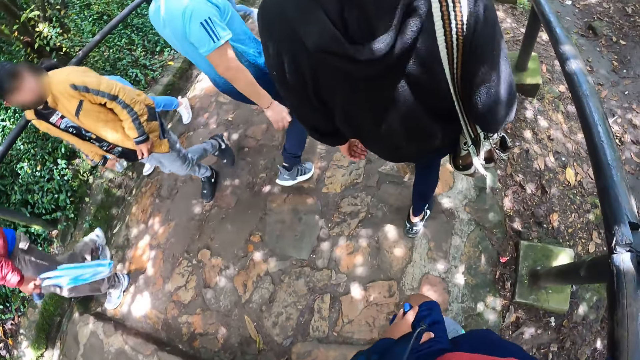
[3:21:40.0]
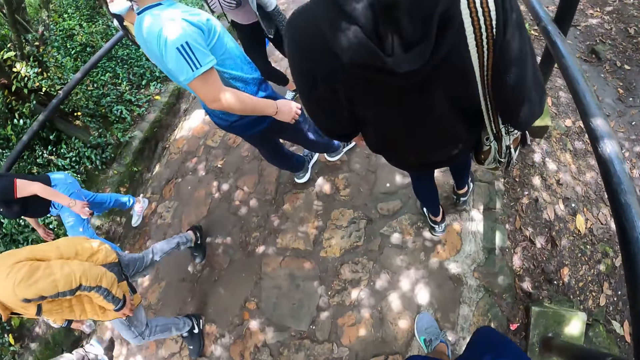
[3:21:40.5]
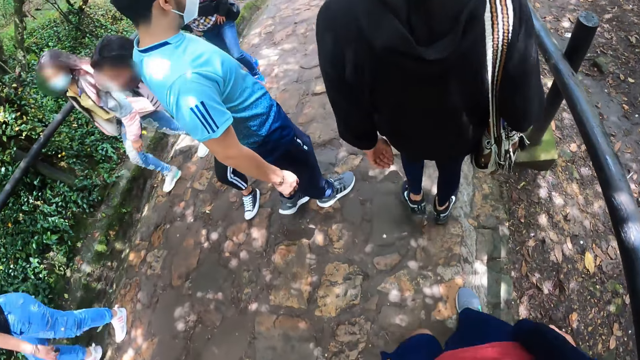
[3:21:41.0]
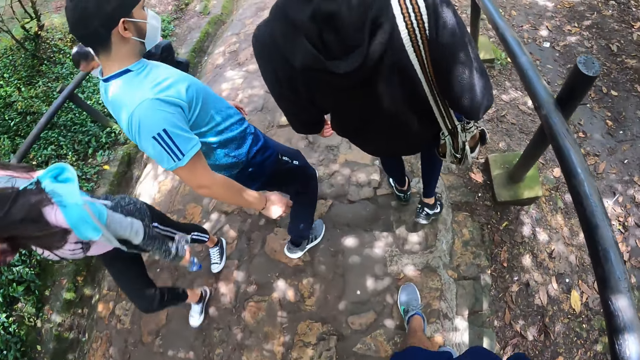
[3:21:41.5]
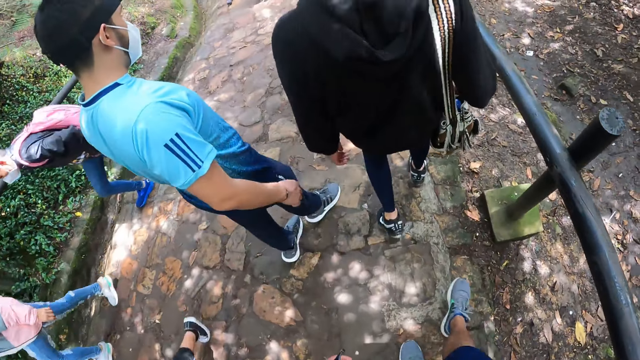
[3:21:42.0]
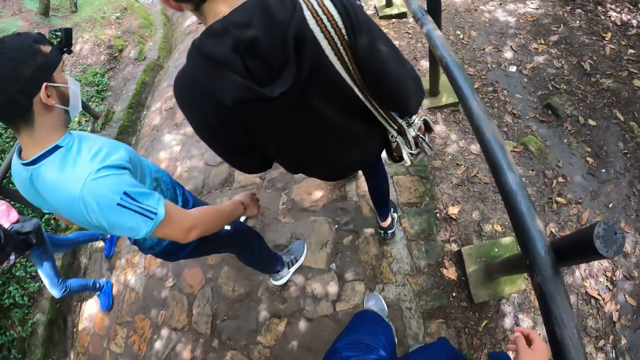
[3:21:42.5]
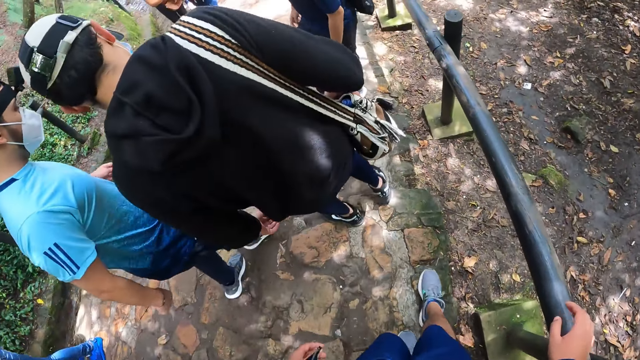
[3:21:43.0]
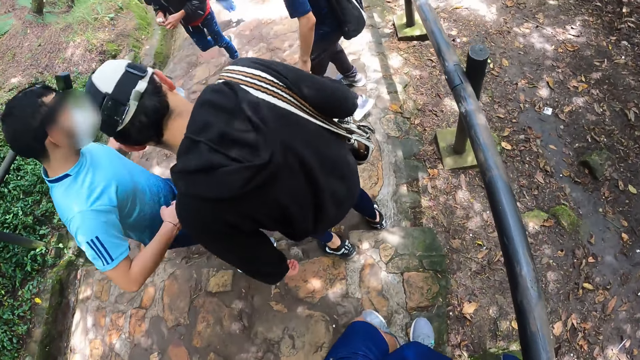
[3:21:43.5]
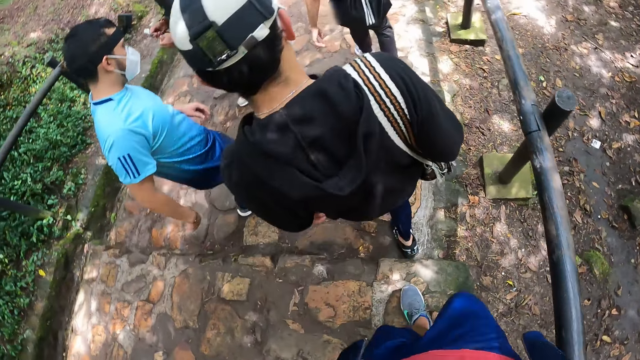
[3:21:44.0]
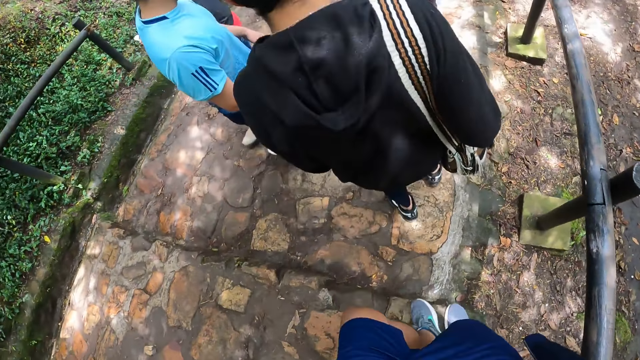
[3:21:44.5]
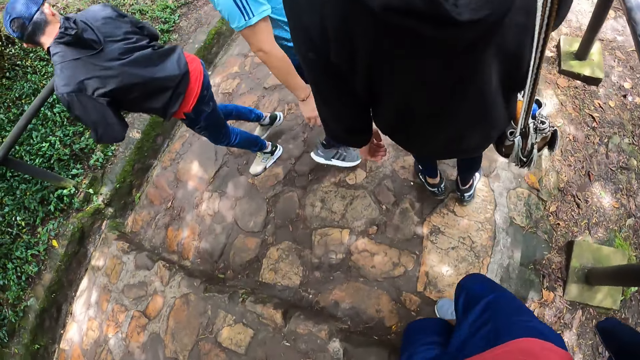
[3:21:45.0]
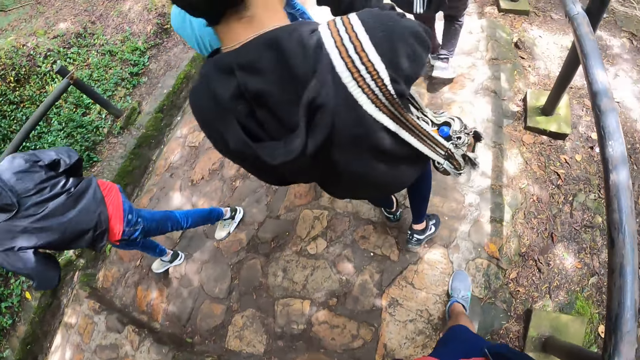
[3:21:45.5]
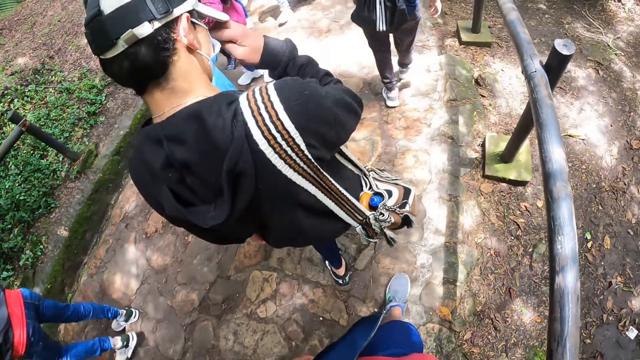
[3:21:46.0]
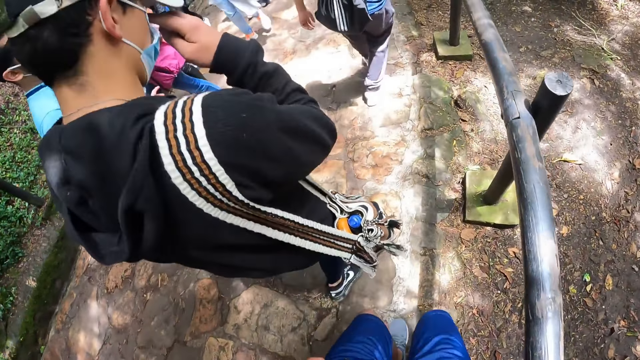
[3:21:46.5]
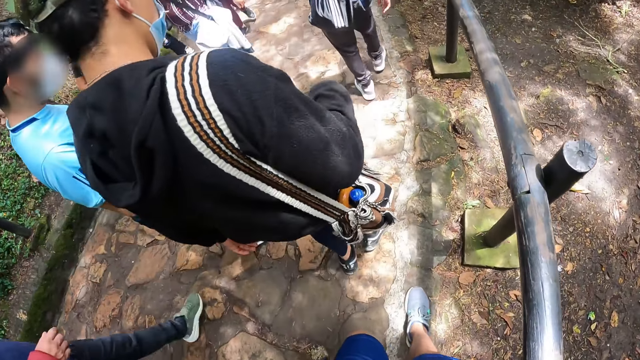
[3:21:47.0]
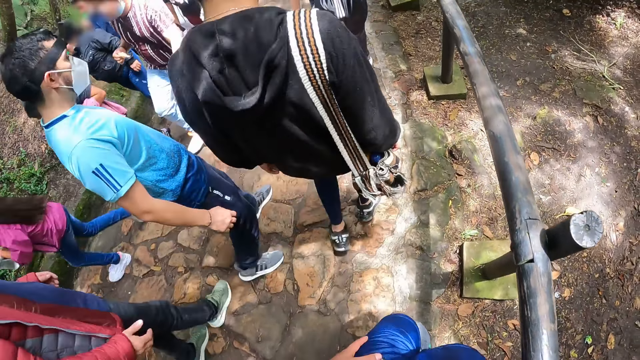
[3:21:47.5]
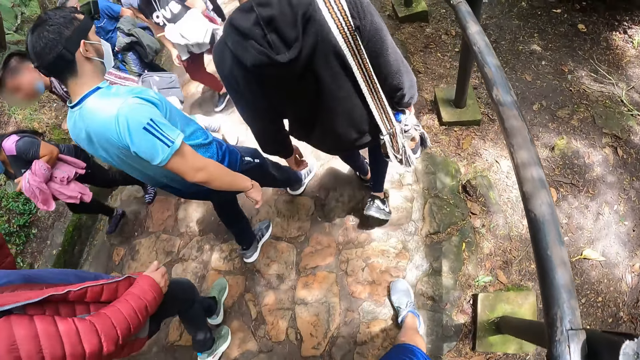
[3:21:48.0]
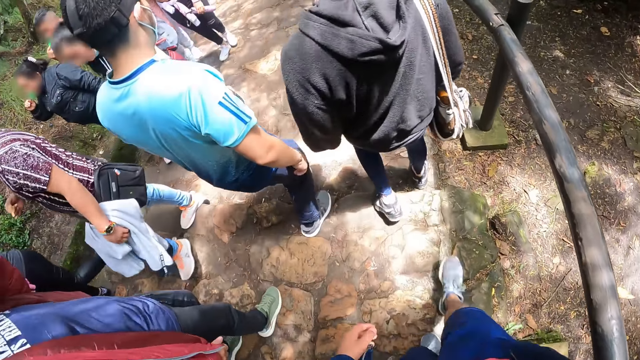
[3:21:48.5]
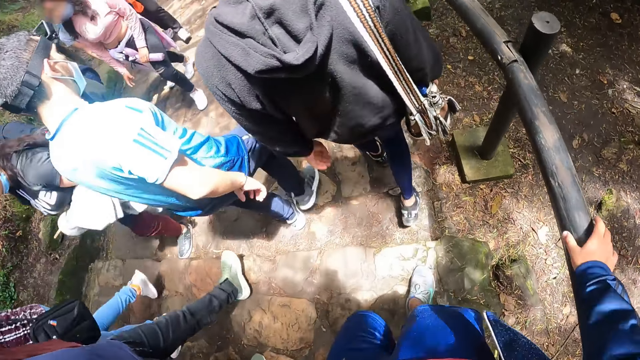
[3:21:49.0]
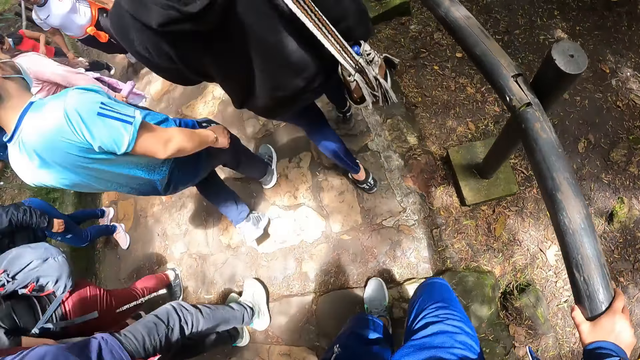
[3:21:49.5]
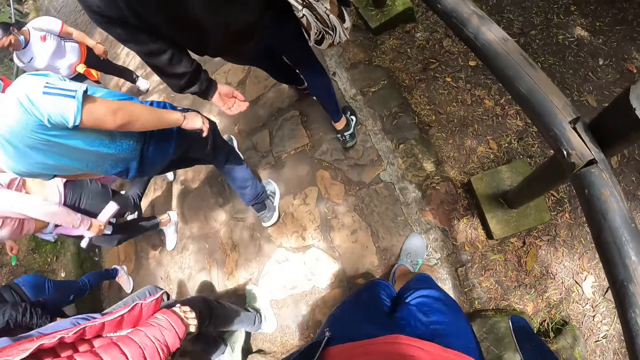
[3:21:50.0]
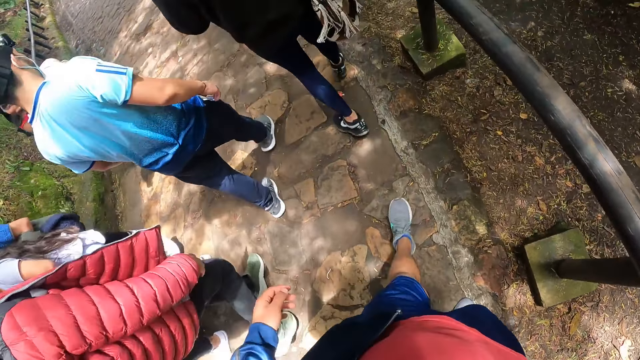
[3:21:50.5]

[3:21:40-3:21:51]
The man touches the mask on his face with his right hand.

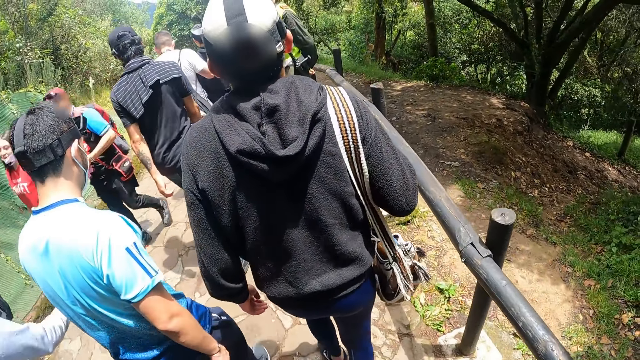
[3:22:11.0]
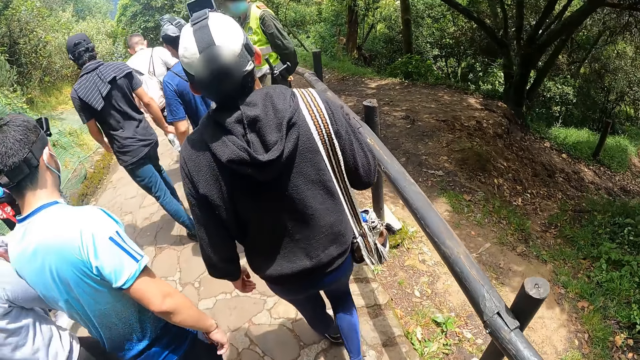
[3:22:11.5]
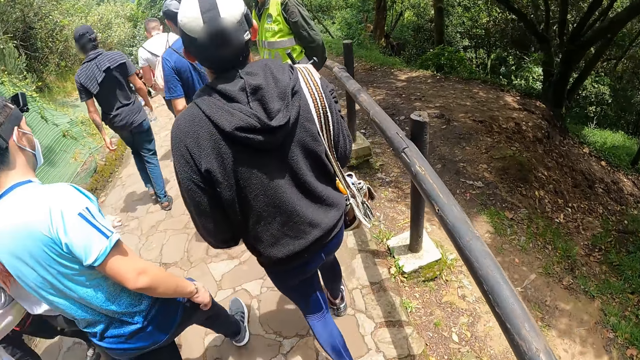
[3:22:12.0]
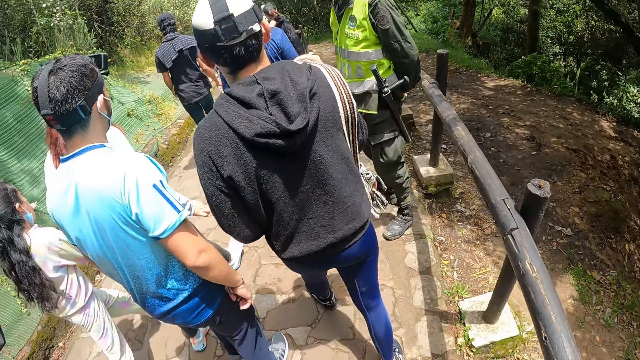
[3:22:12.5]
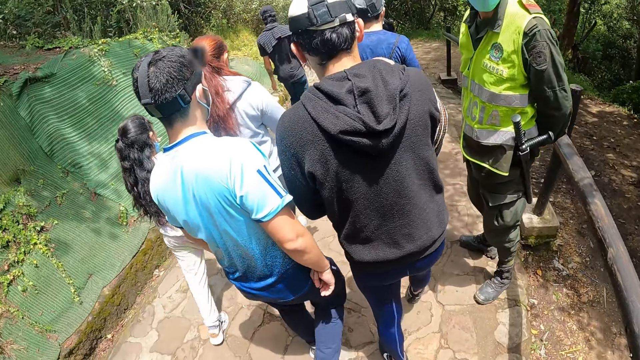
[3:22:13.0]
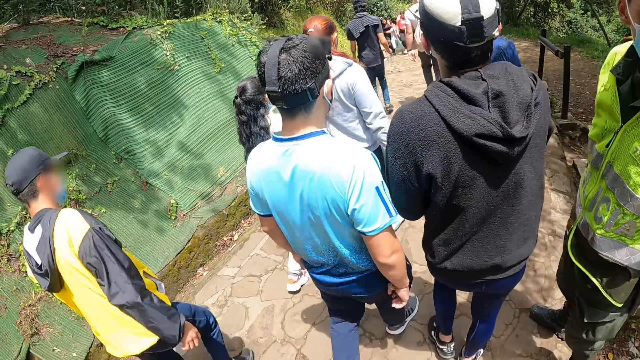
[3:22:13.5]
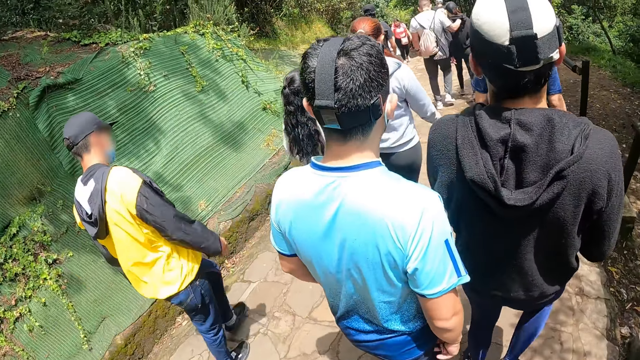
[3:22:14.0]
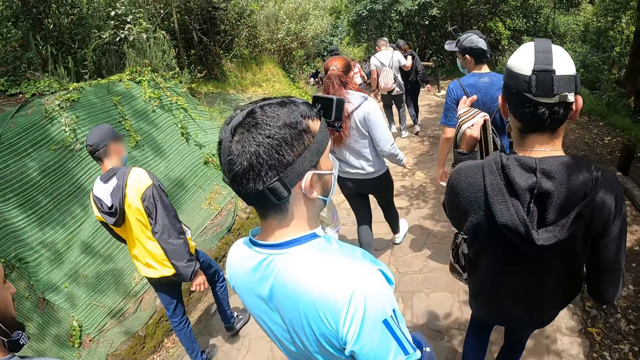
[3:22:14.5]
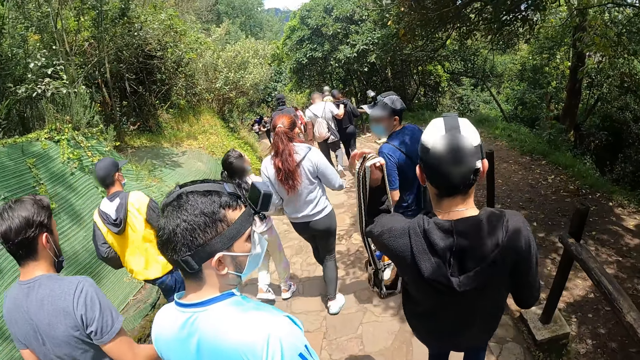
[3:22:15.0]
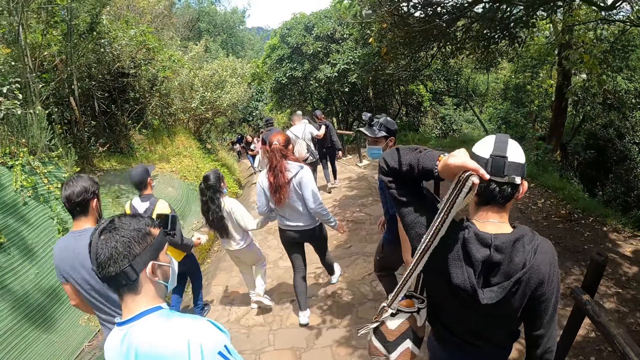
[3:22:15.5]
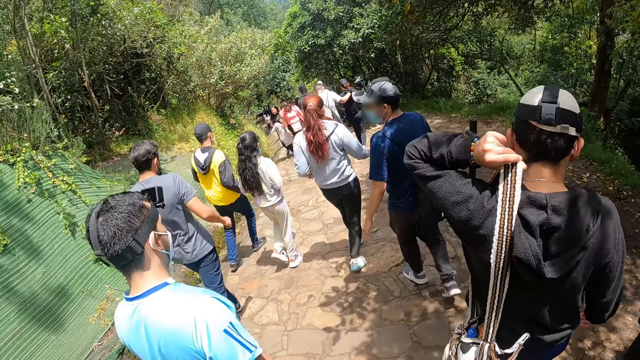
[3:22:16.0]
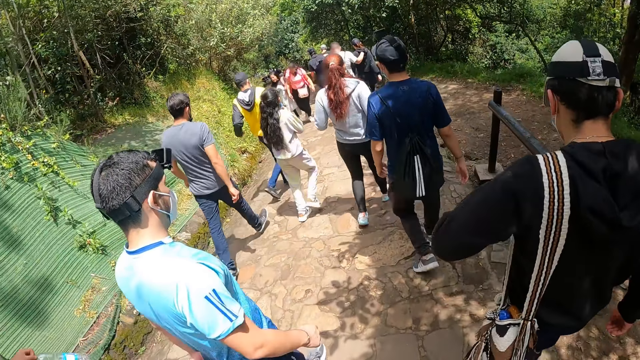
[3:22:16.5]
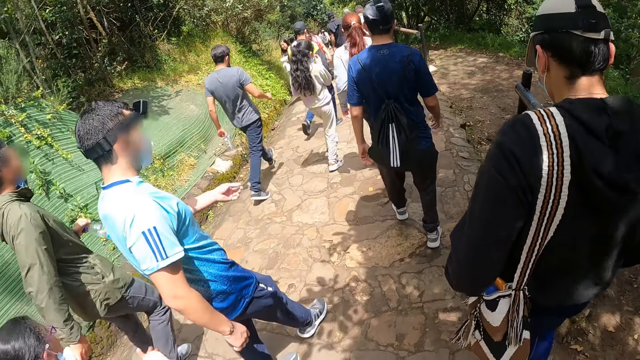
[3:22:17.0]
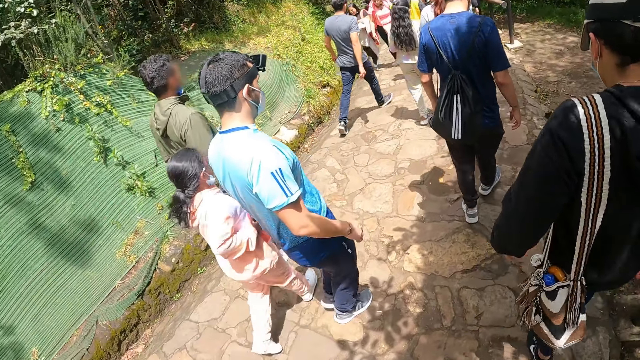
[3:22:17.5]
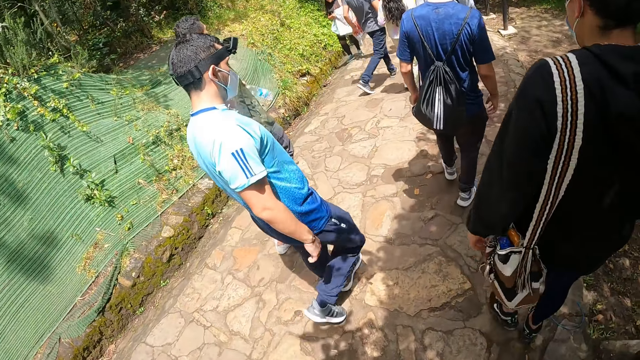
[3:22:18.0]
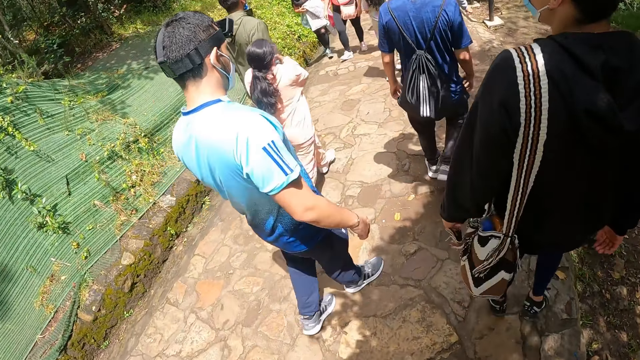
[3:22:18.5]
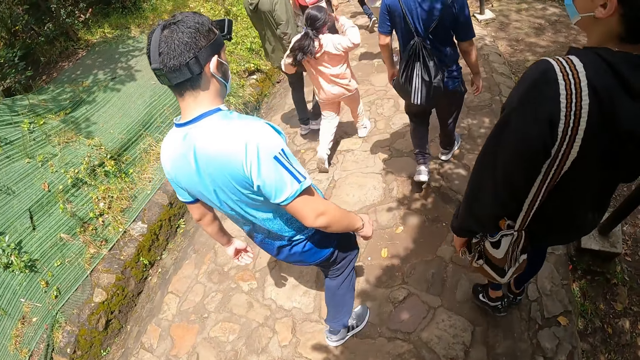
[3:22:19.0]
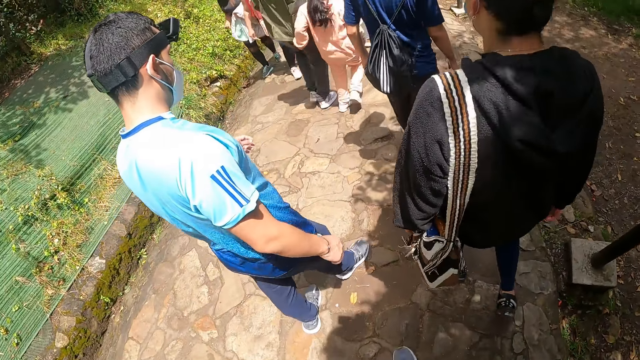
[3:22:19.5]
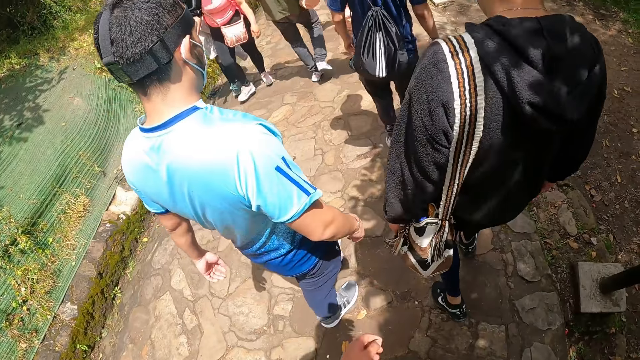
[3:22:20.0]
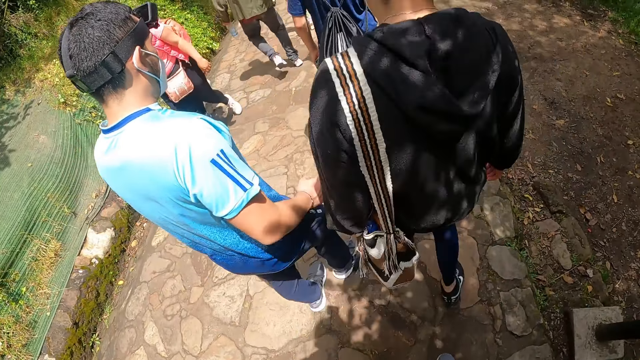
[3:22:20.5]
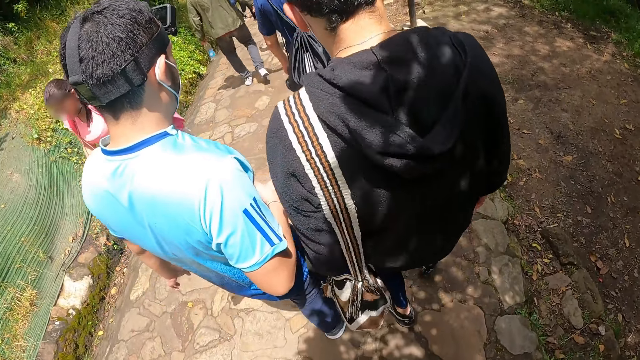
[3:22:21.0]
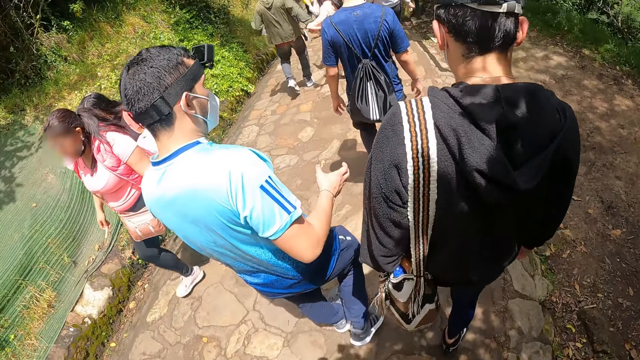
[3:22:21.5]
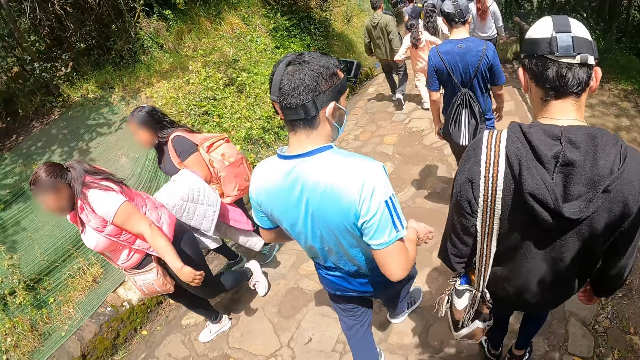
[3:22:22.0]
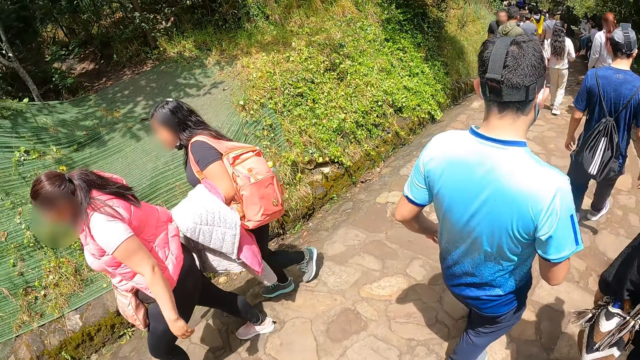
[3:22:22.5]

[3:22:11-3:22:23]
The man passes a bag in his right hand to his left hand.
